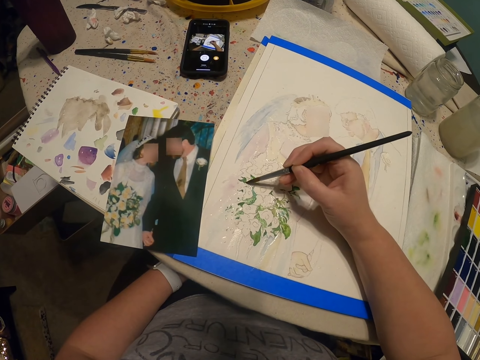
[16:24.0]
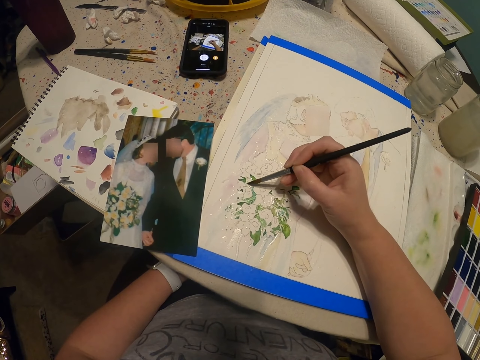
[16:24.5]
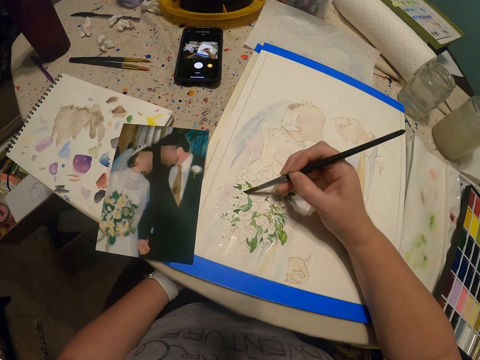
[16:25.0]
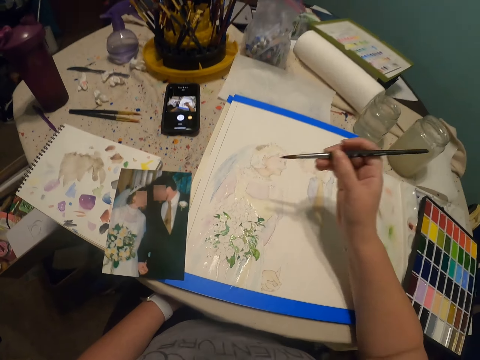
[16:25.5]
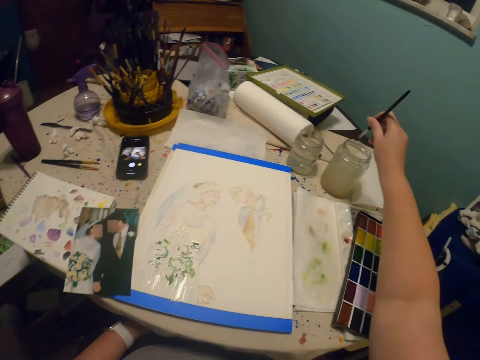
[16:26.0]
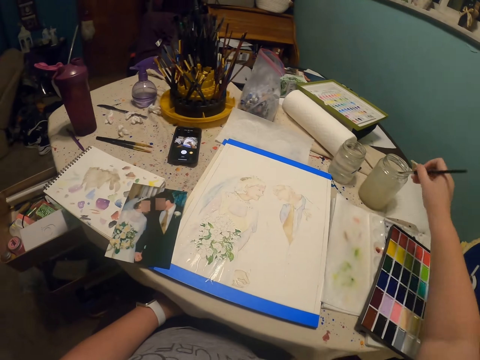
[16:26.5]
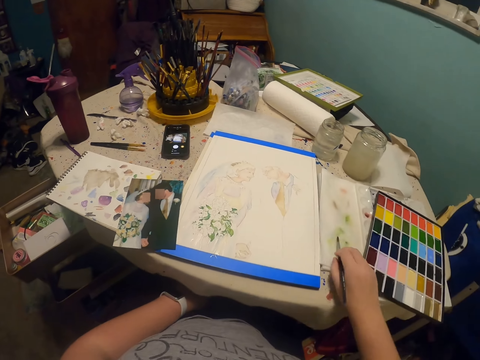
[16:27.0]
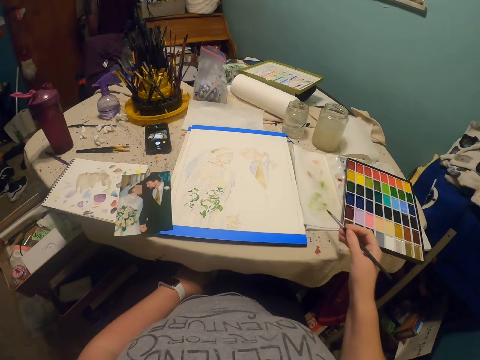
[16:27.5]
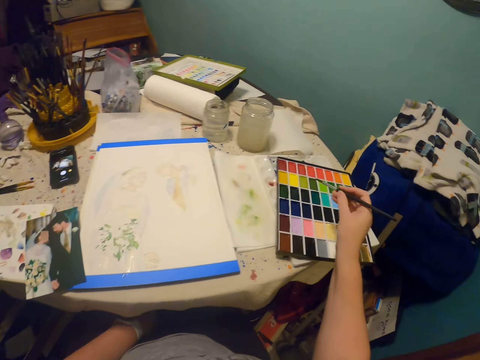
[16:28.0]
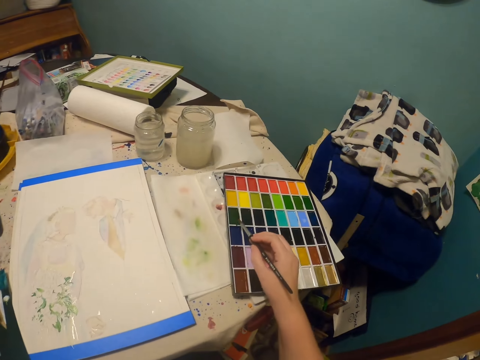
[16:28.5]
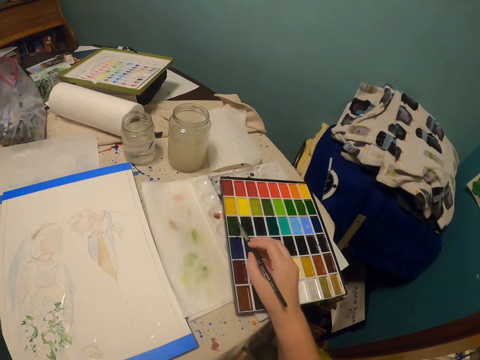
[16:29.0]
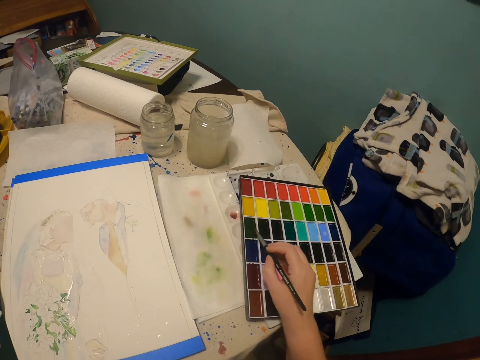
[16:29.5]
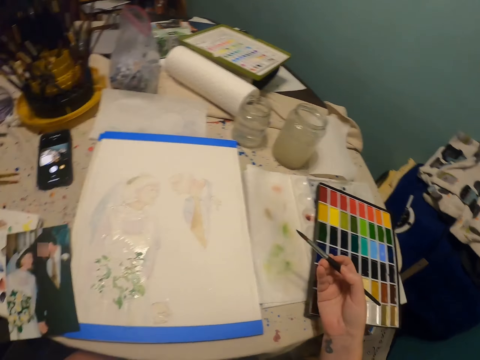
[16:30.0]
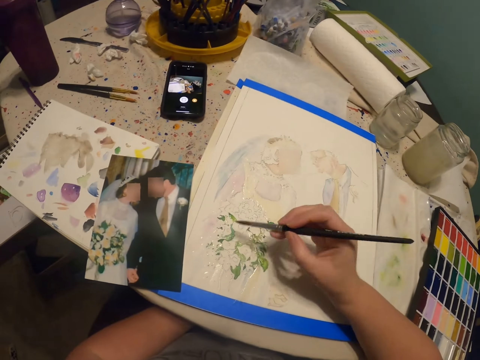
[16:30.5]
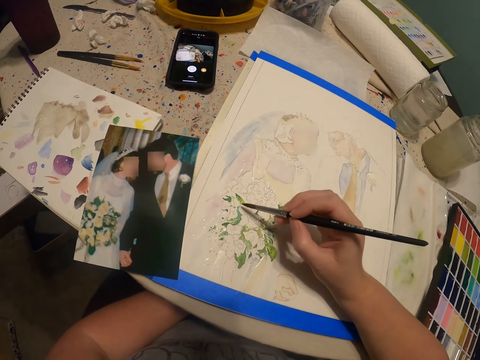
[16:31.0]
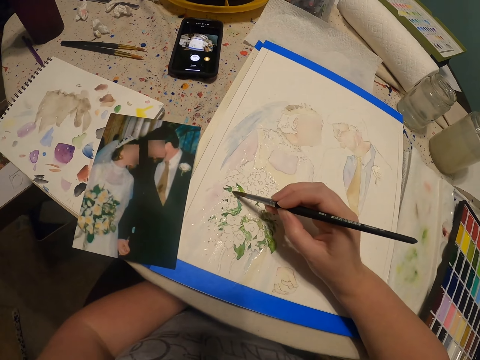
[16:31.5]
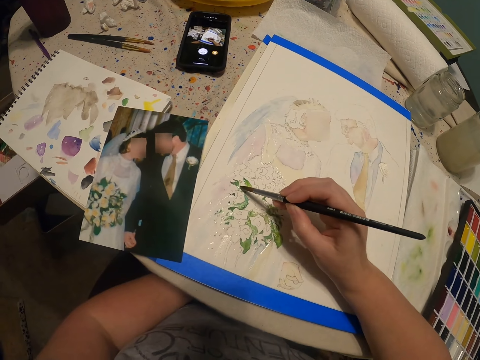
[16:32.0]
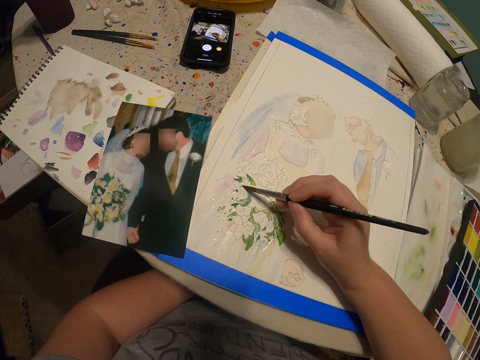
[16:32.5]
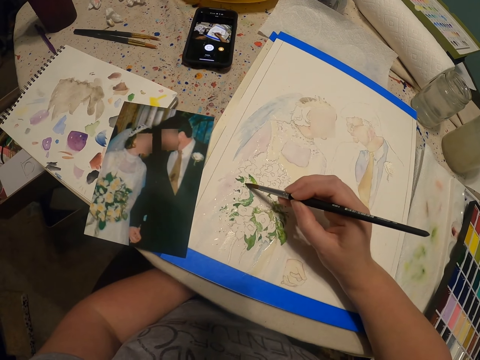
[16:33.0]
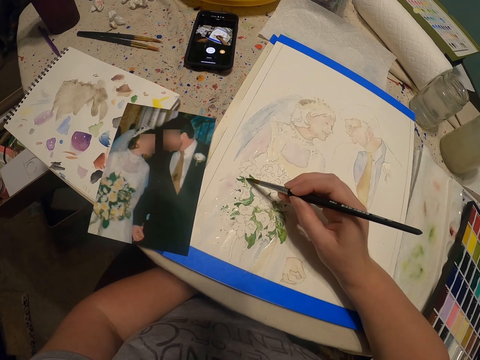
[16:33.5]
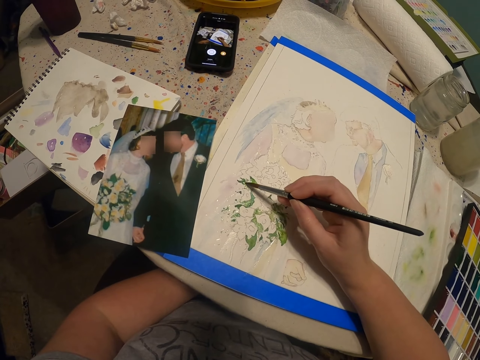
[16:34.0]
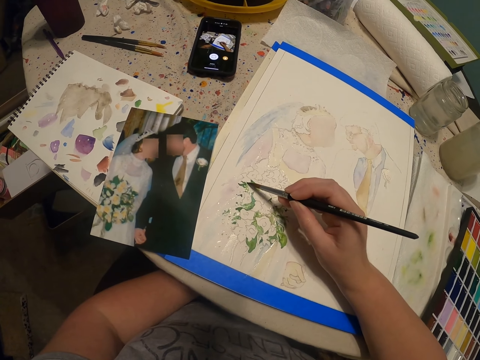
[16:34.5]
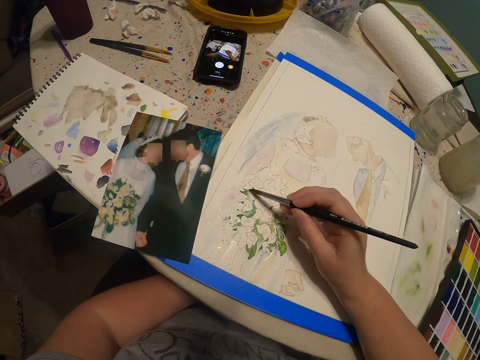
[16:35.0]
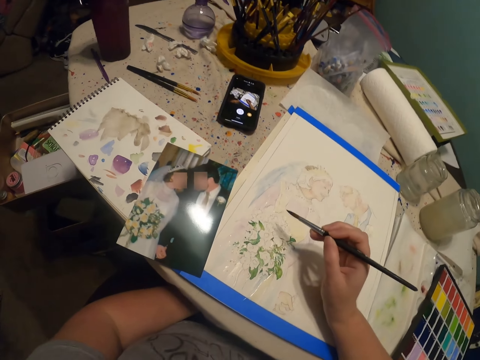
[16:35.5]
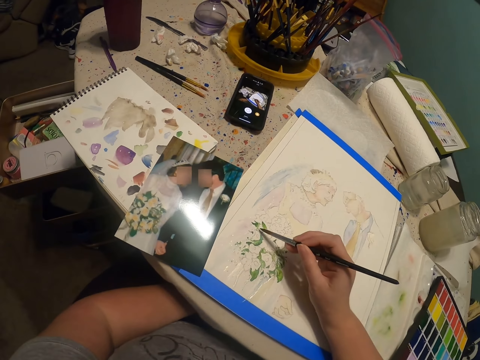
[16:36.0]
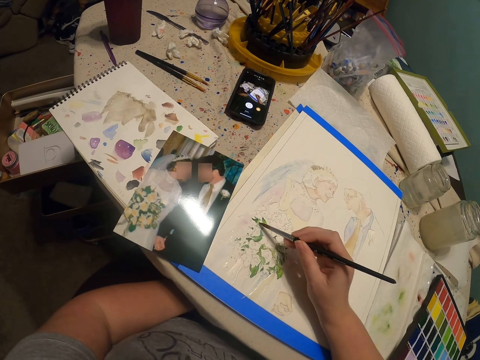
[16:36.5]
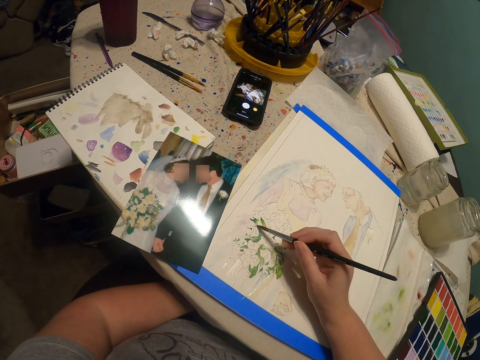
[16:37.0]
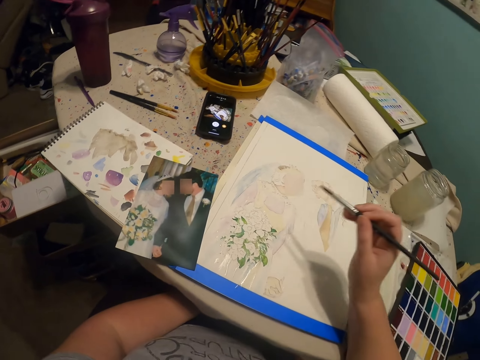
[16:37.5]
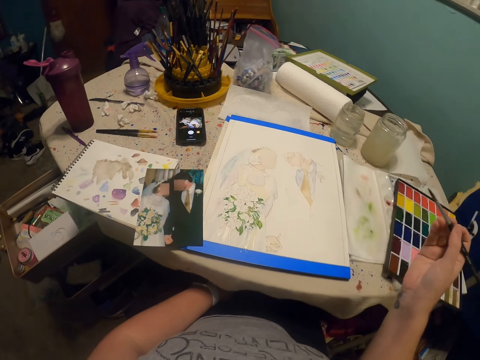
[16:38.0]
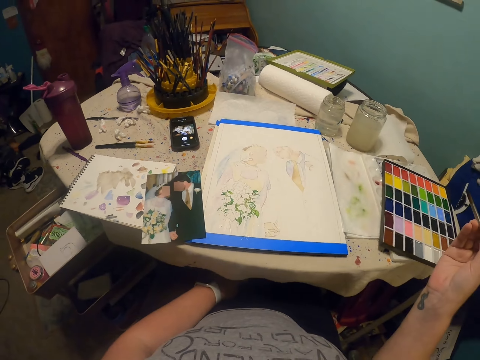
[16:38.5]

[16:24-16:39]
The camera wearer dips the paint brush in a glass of water or the bottle of paint. They rub the paint brush on the piece of paper. They put the paint brush in the paint palette and rub the paint brush on the paint palette. They paint the drawing with the paint brush.

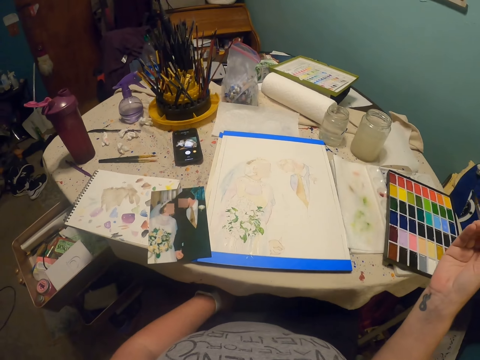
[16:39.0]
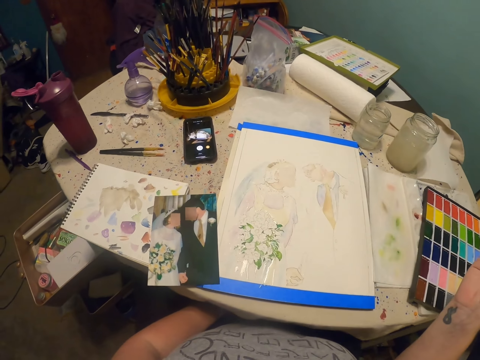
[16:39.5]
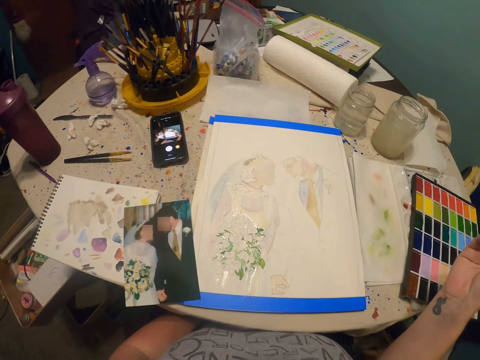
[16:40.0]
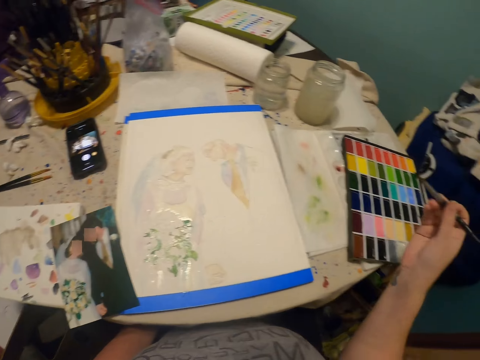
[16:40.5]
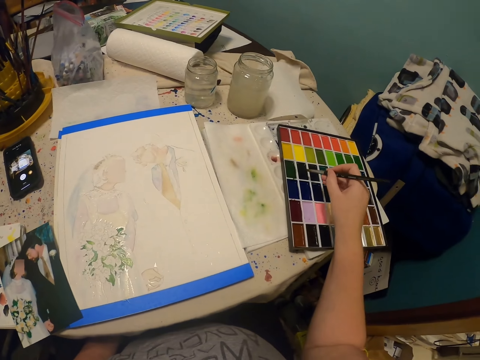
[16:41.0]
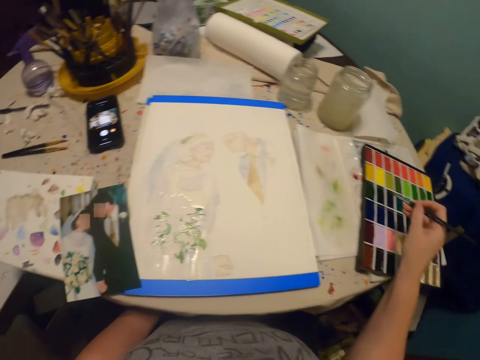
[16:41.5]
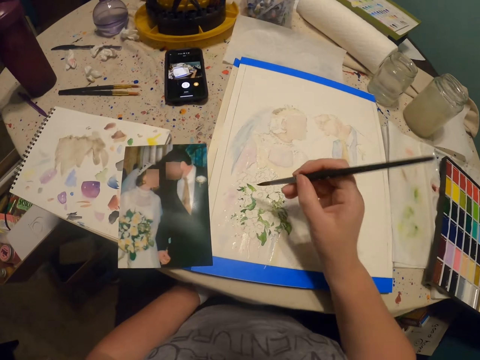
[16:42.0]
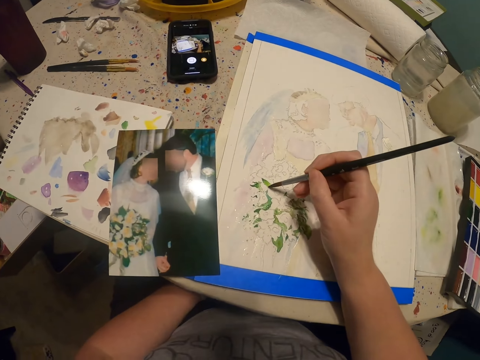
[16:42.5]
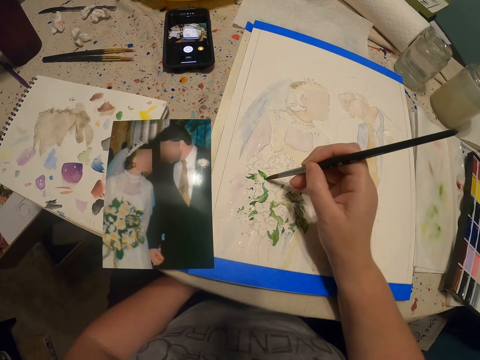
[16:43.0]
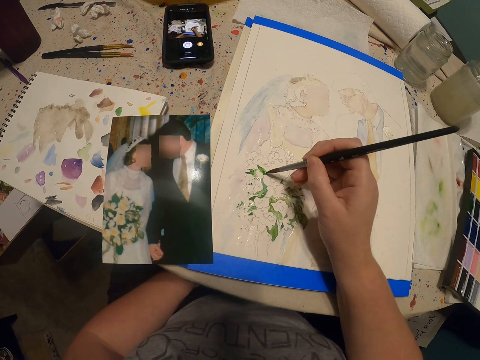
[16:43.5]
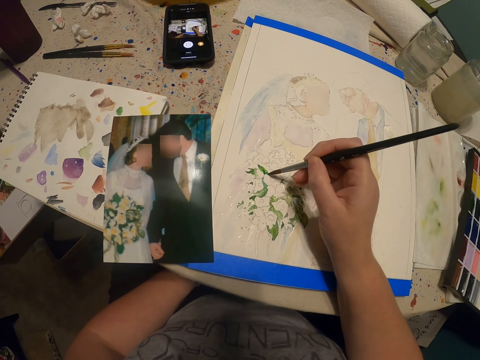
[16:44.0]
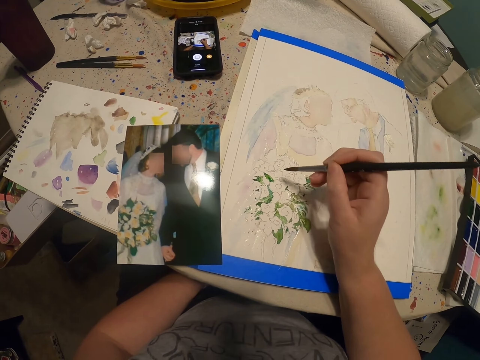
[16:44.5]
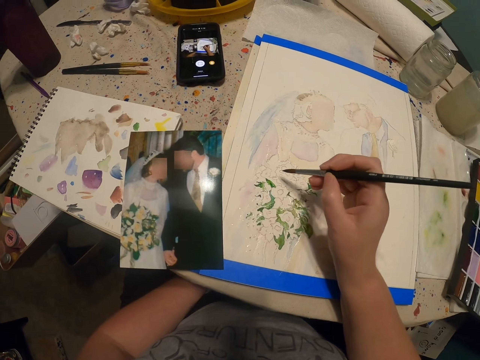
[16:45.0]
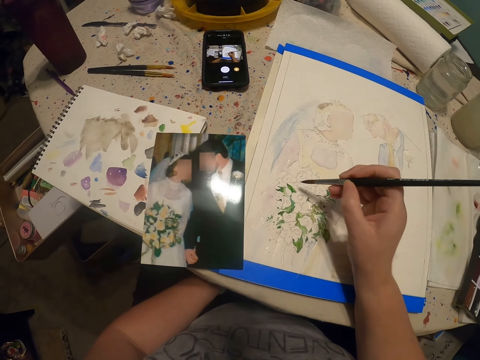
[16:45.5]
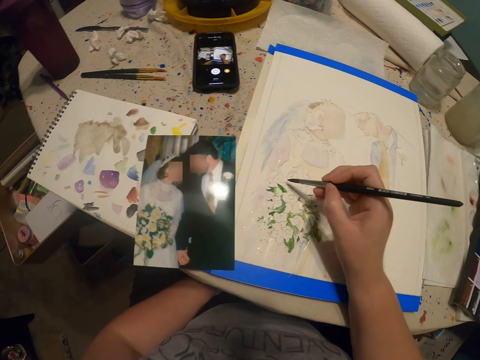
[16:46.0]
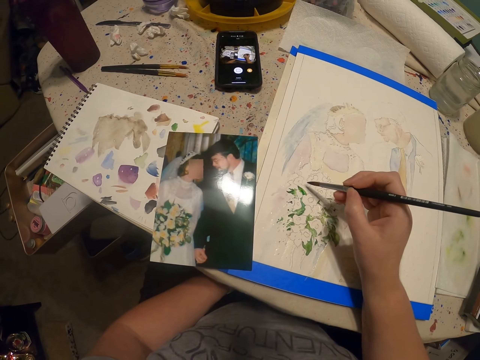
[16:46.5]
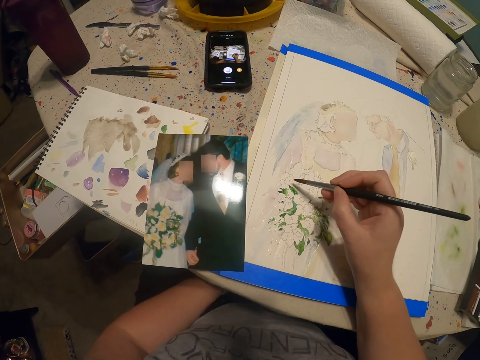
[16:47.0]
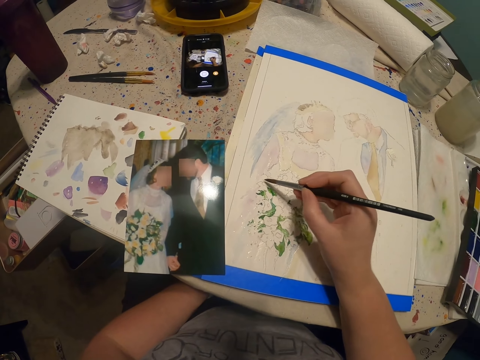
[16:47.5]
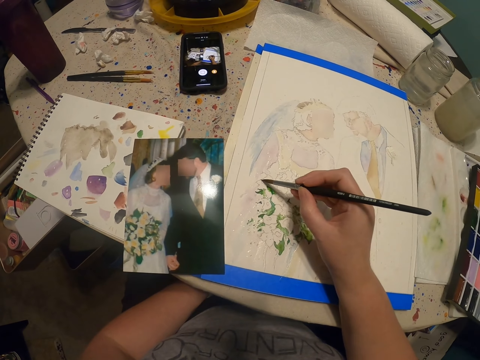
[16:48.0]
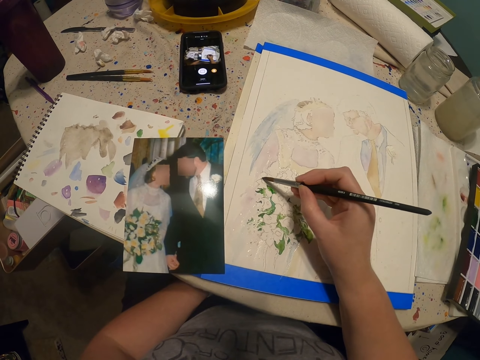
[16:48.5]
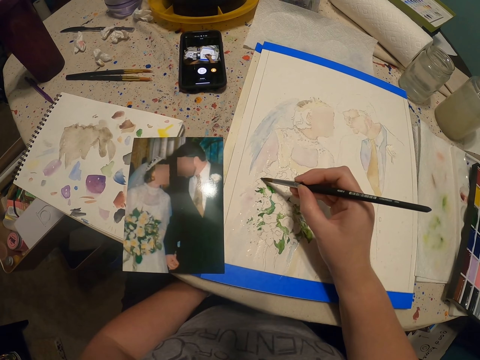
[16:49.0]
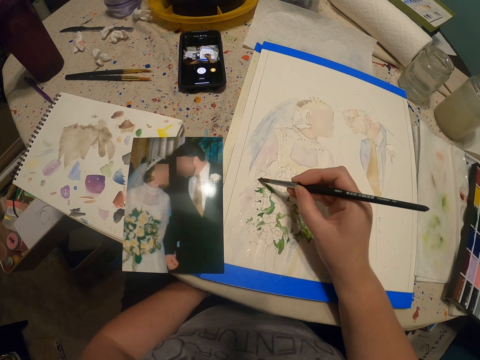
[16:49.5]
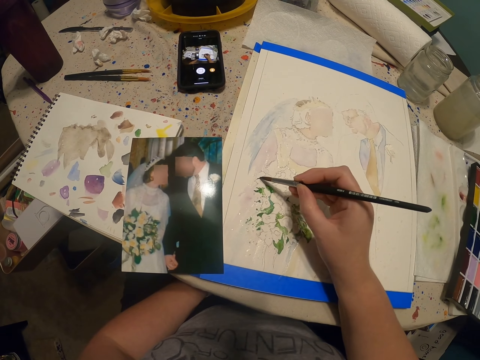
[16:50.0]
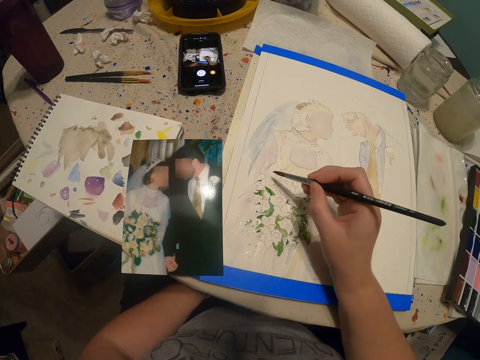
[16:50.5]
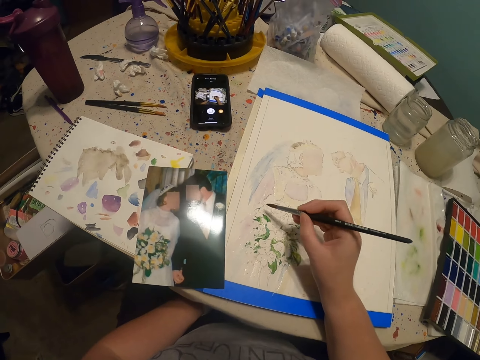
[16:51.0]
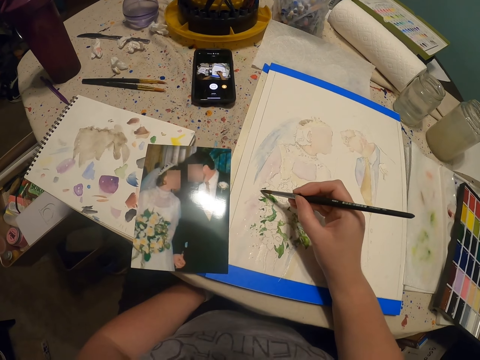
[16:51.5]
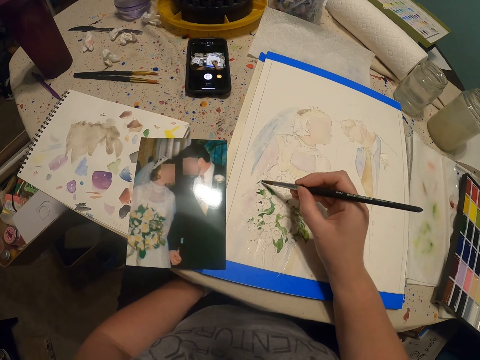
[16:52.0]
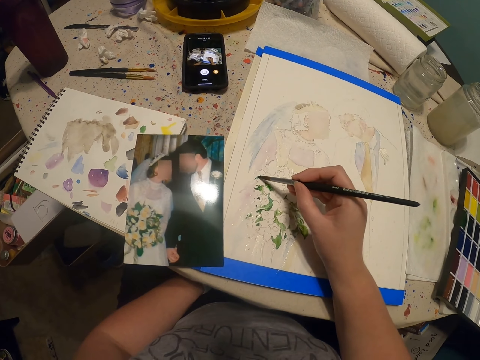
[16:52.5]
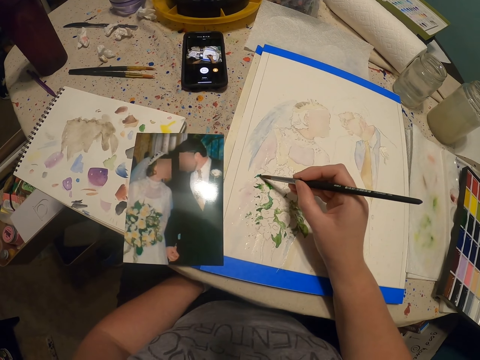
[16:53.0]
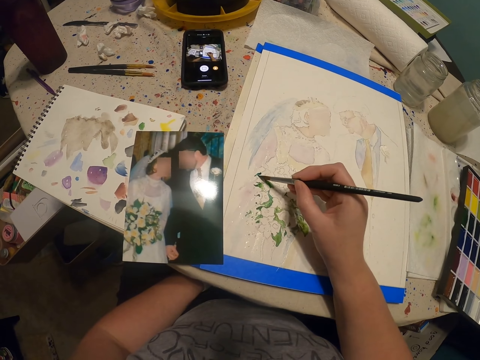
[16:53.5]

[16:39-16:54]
The camera wearer puts the paint brush in the paint palette and rubs the paint brush on the paint palette. They paint the drawing with a paint brush.
